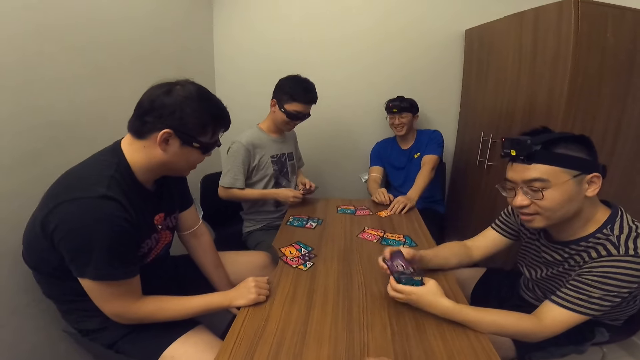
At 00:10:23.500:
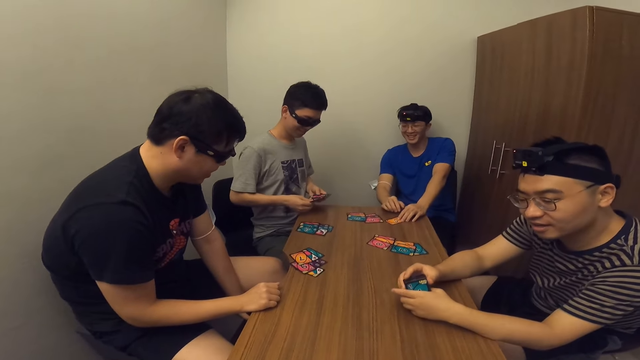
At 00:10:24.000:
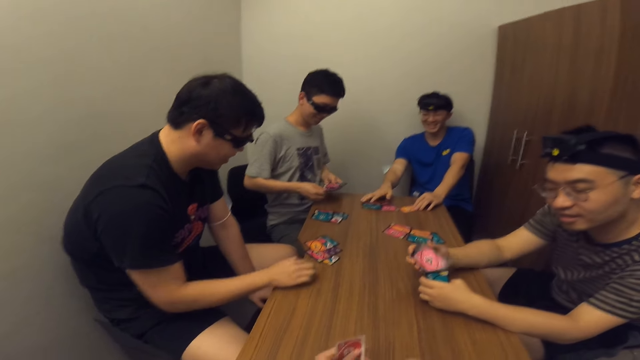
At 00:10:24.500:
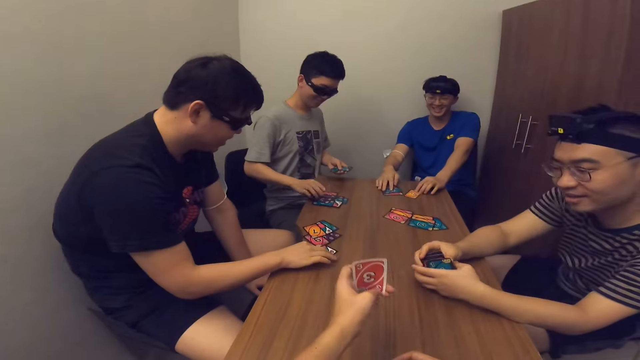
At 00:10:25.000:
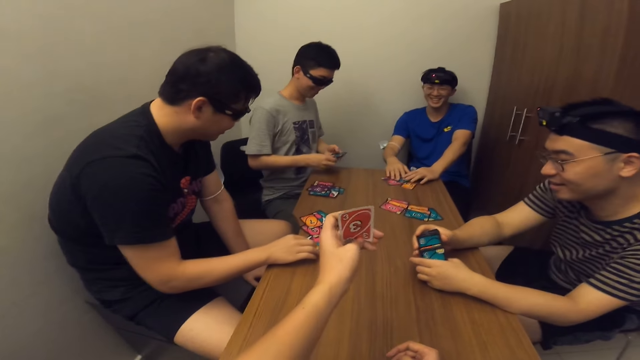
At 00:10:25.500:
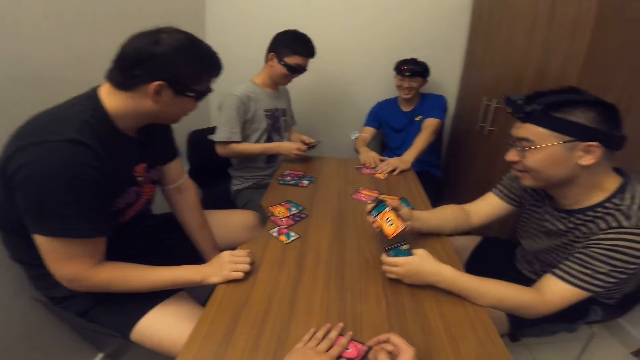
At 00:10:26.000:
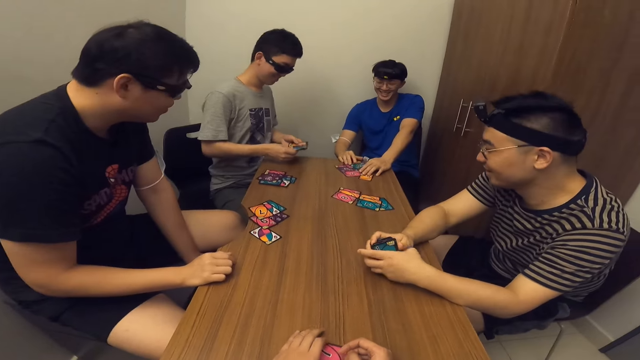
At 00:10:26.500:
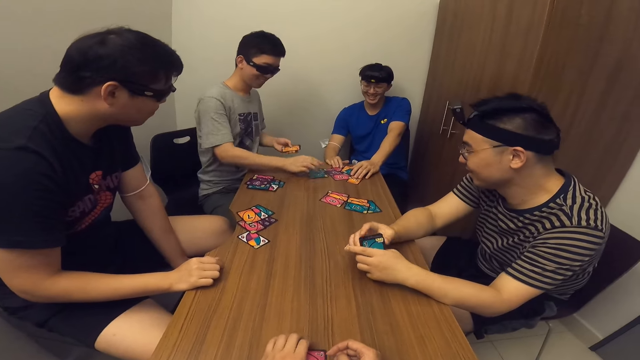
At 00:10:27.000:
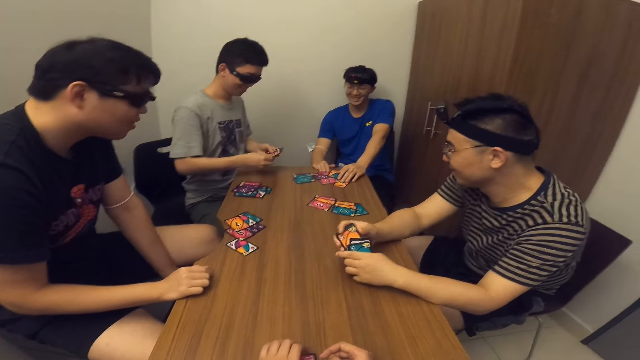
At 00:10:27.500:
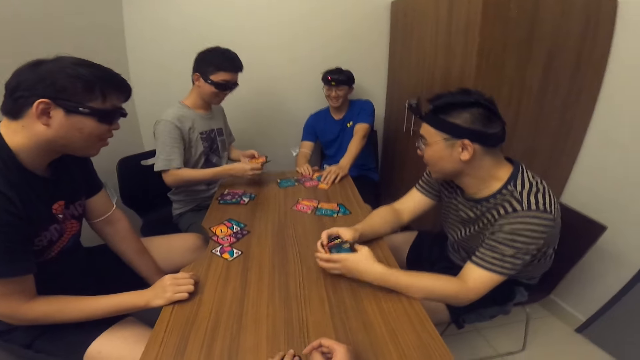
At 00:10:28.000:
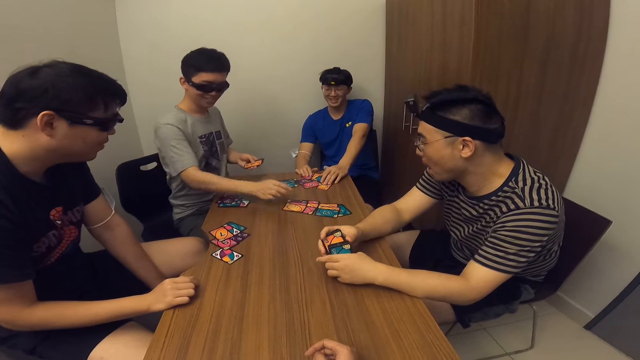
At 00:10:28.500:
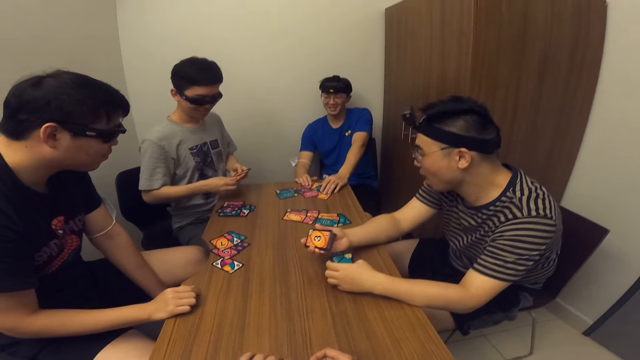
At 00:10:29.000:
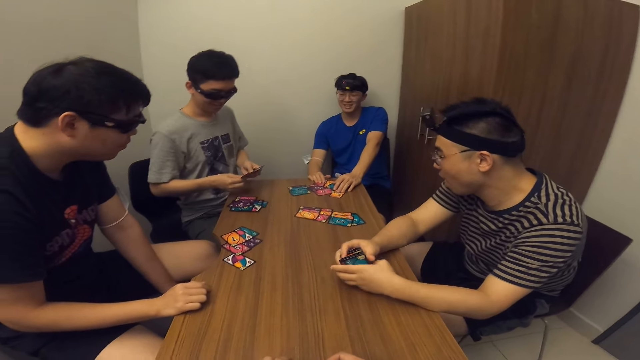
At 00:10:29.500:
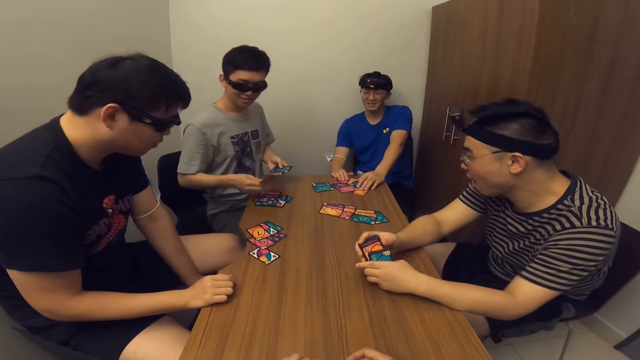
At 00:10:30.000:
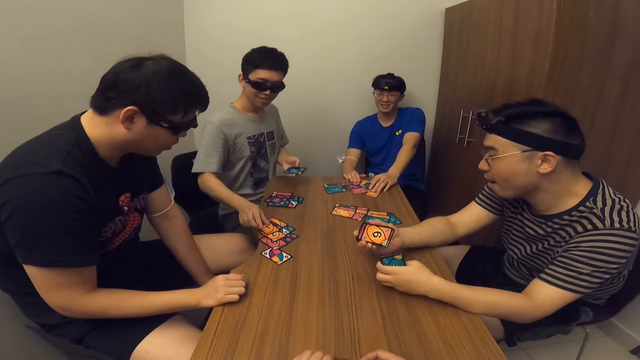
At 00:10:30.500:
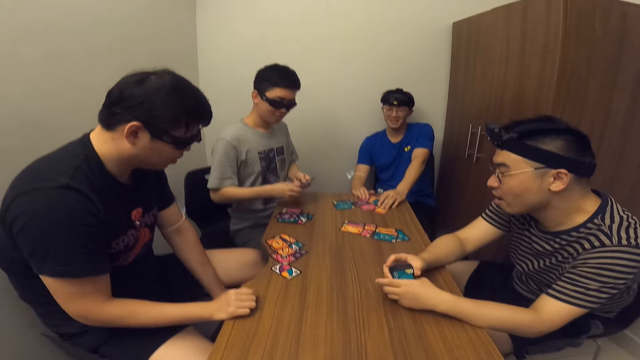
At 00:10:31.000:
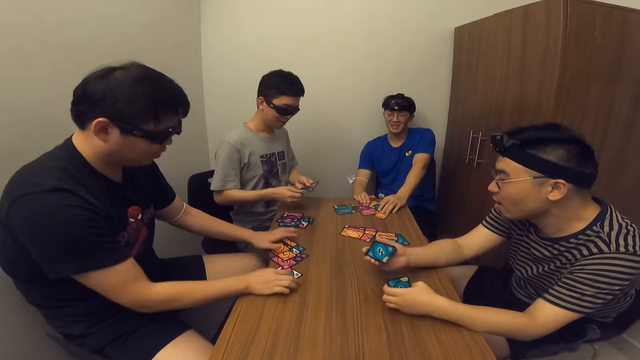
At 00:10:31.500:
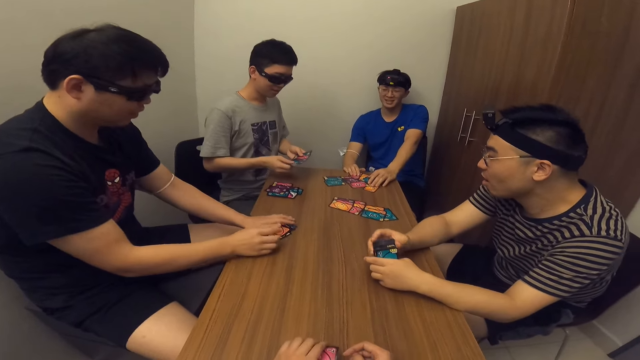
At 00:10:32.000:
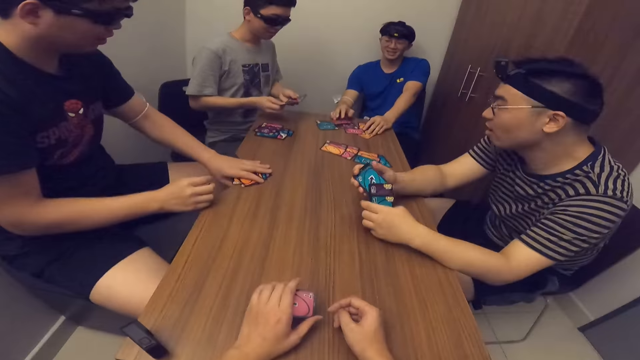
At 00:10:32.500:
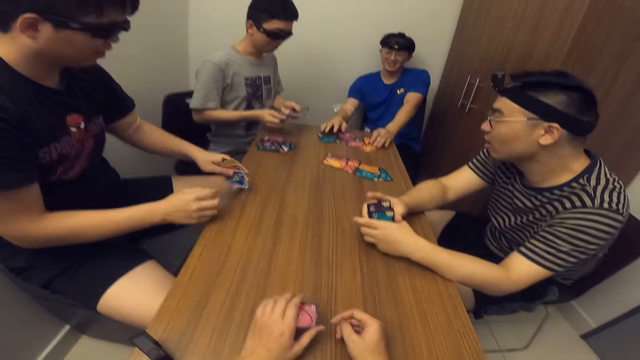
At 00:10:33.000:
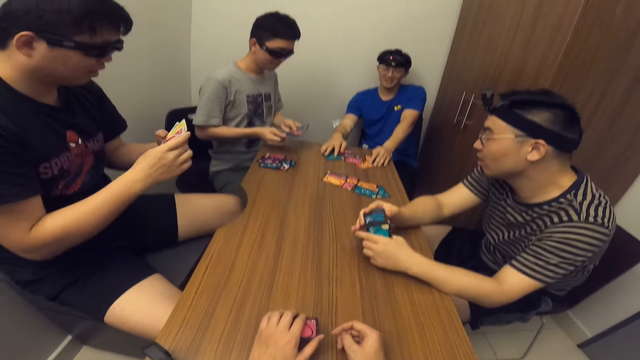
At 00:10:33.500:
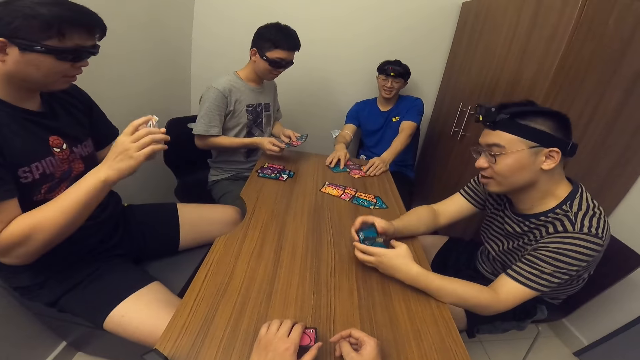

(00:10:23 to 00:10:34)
A man picks cards. Another man touches his cards with both hands. The camera wearer places cards on the table. A third man distributes cards. Another man picks his cards from the table with his left hand.

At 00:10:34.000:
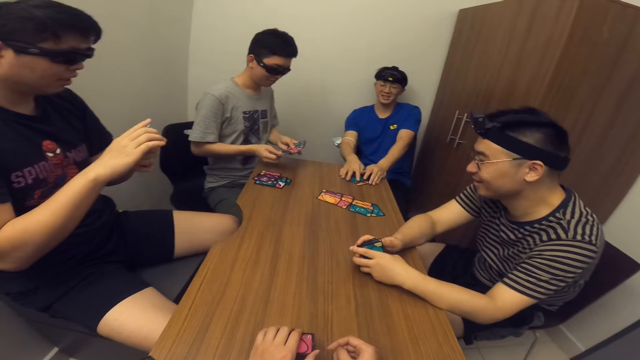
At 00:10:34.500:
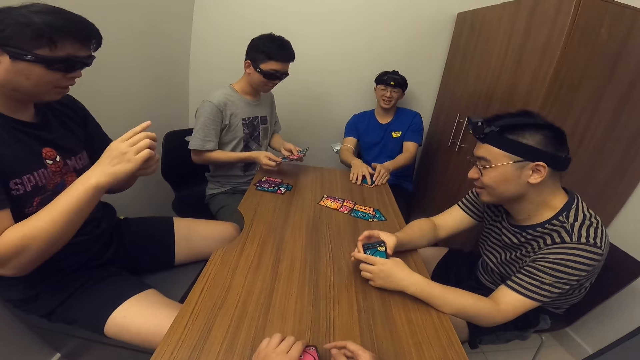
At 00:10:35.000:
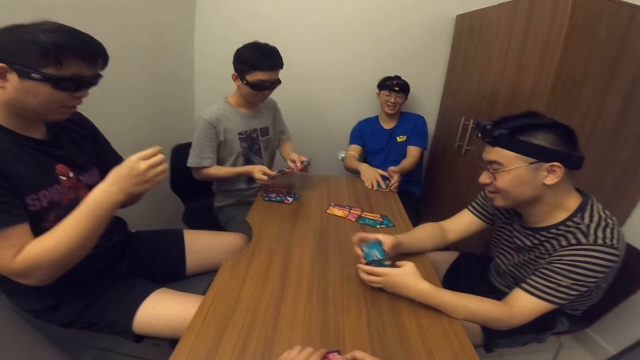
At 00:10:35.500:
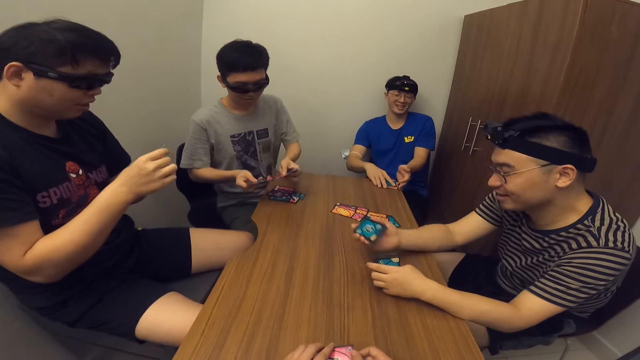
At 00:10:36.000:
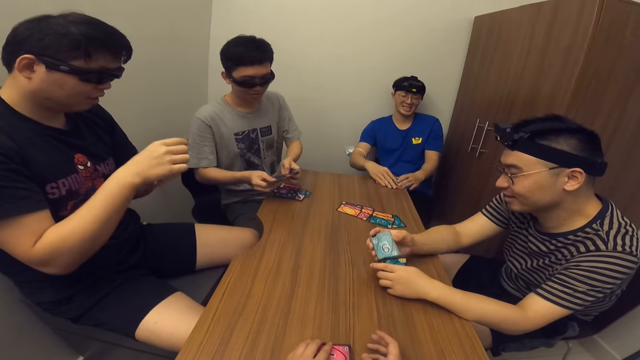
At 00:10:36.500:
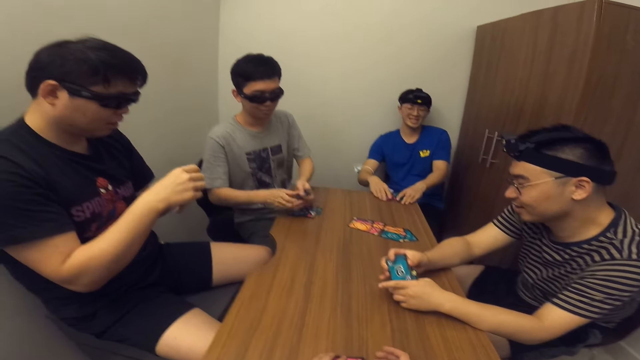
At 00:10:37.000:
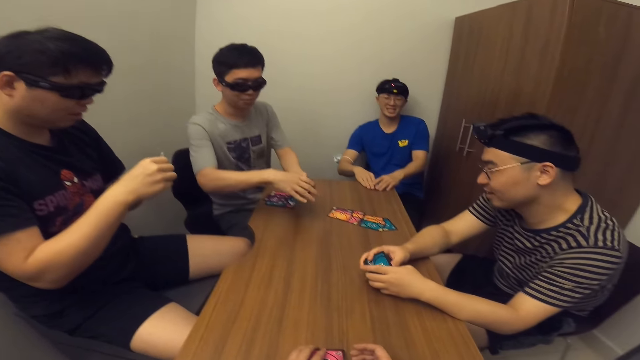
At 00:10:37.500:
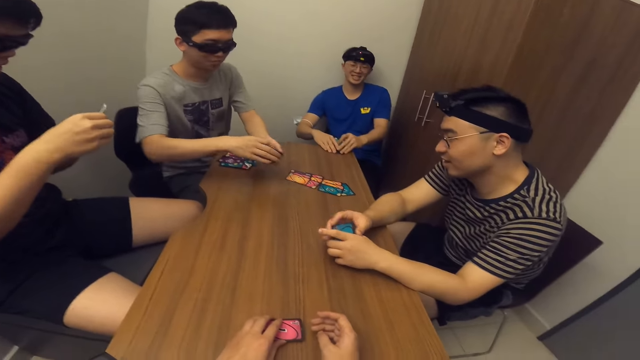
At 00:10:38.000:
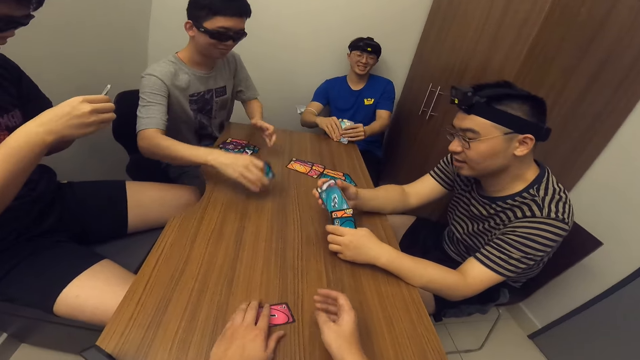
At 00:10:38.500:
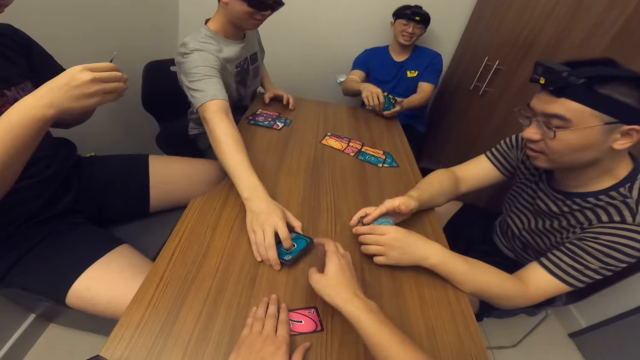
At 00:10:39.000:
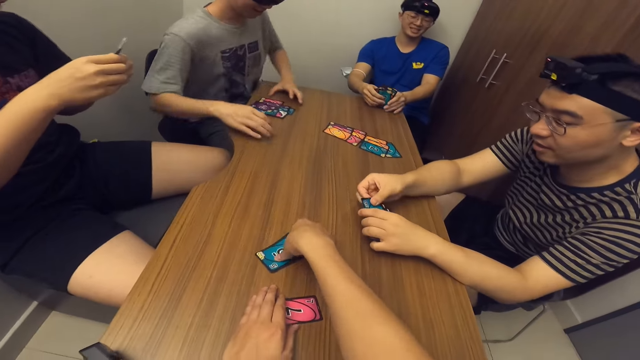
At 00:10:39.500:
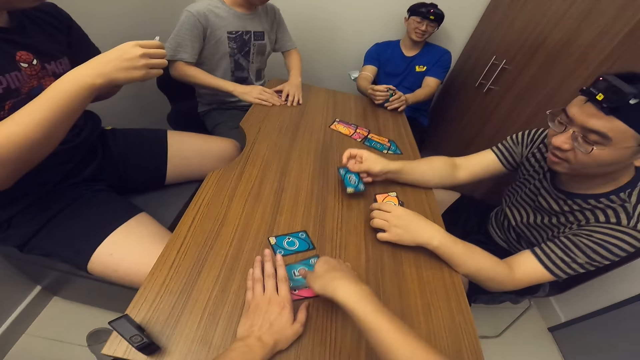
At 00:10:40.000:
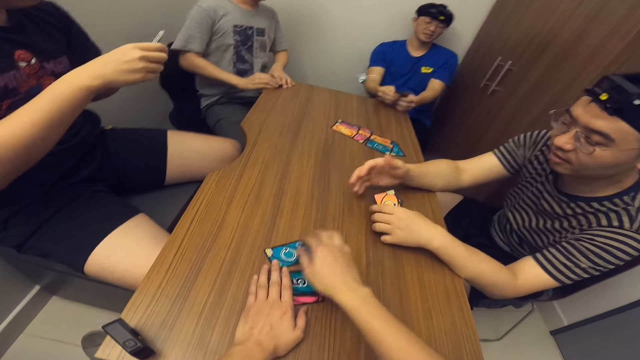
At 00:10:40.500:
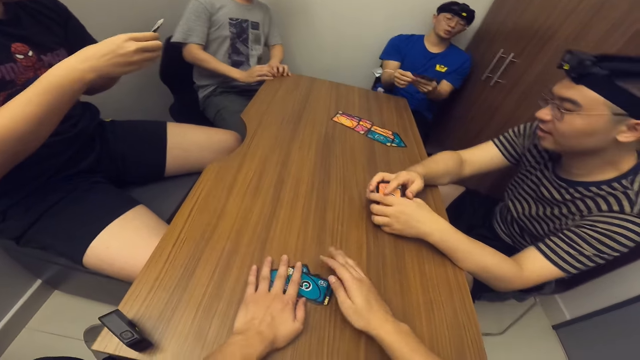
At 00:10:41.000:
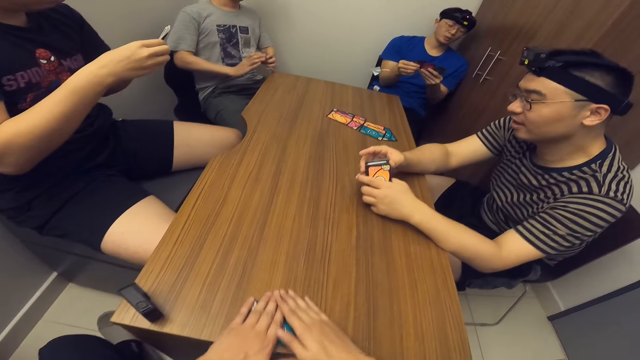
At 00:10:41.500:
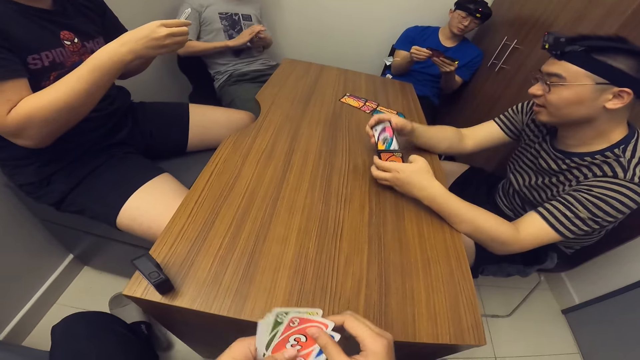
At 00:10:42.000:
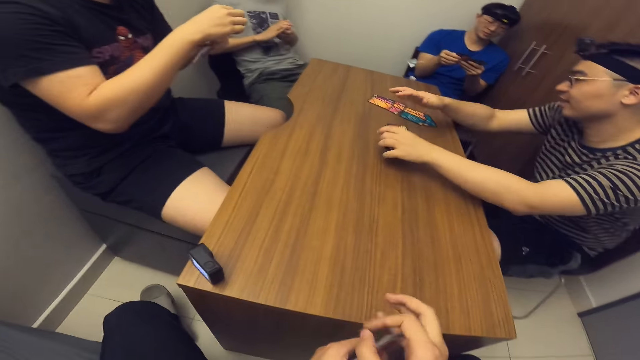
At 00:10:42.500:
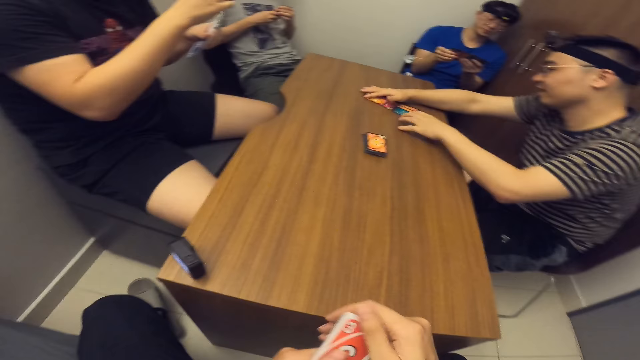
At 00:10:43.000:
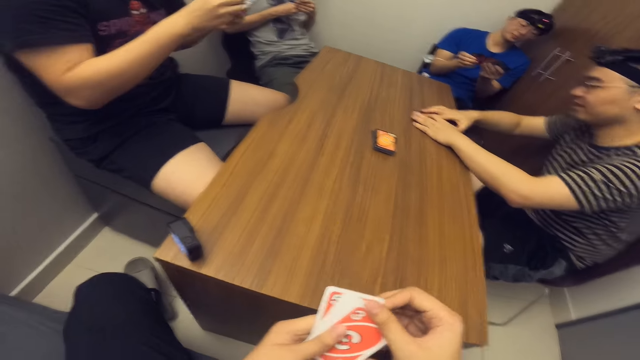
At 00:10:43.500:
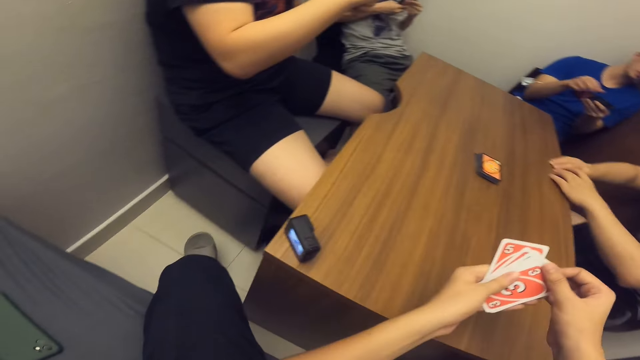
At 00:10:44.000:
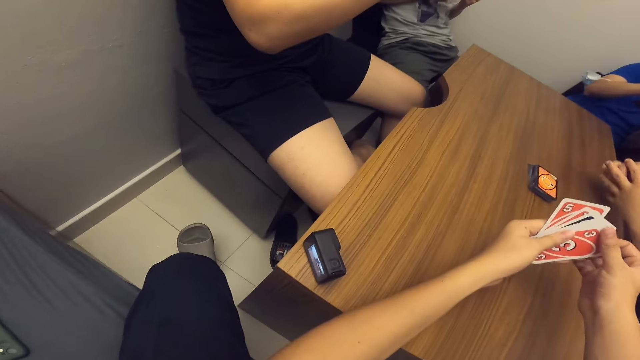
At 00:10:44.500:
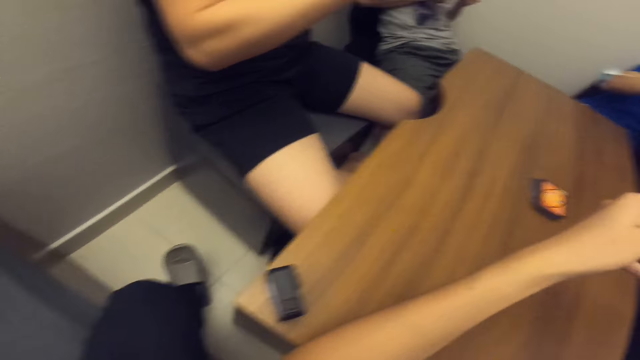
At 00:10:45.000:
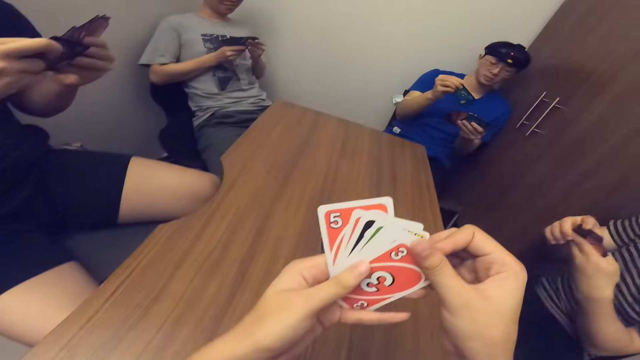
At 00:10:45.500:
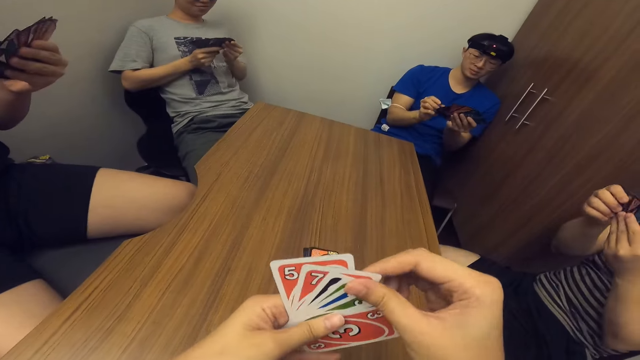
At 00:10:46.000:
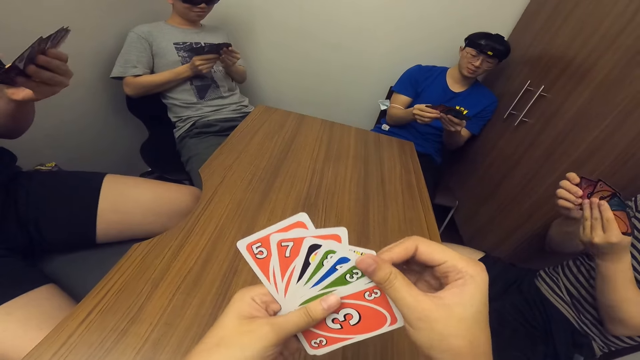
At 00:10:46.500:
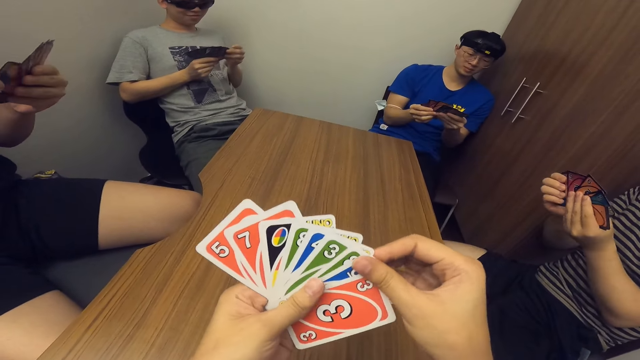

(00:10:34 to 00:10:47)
A man picks his cards from the table with both hands. Another man arranges cards. A third man hands cards to the camera wearer. The camera wearer picks his cards from the table with both hands. The second man hands a card to the camera wearer. The camera wearer picks cards. The second man drops the cards on the table with his left hand and picks his cards from the table with both hands. The camera wearer arranges cards.
